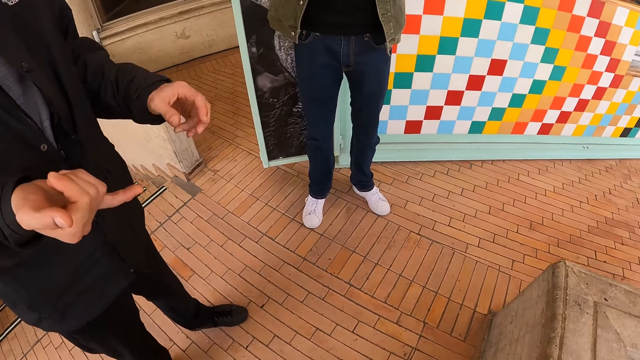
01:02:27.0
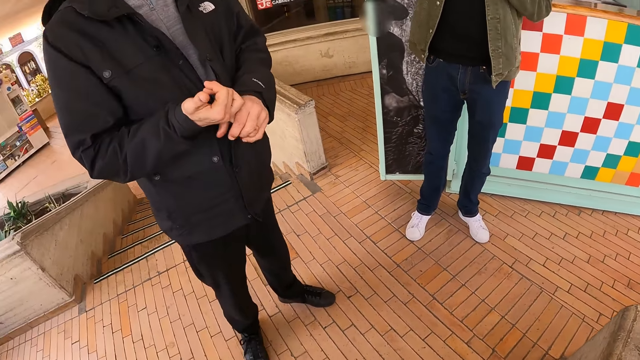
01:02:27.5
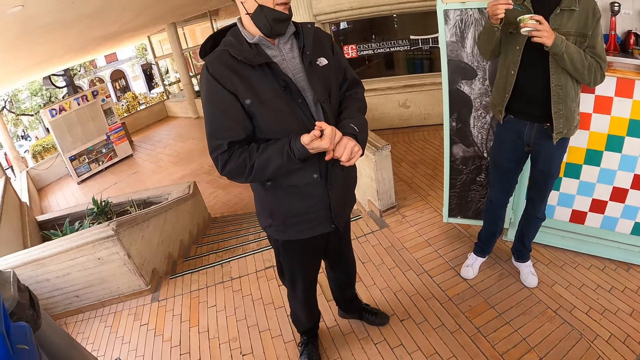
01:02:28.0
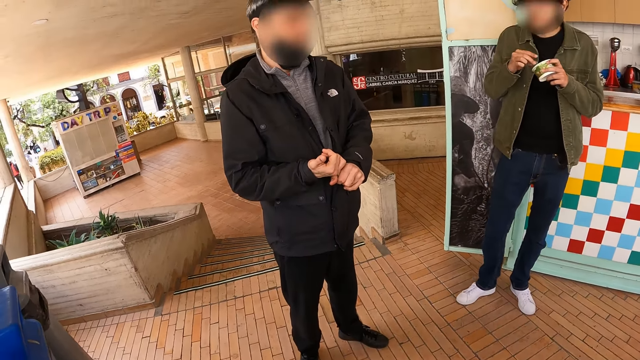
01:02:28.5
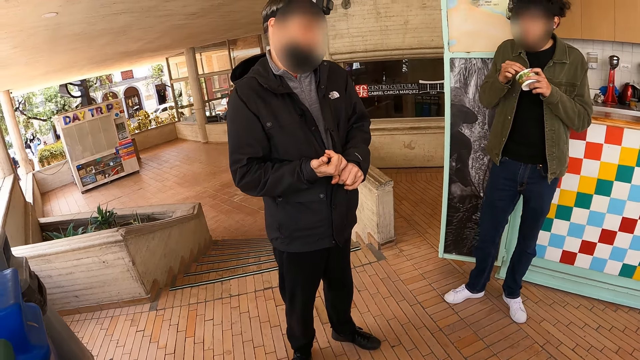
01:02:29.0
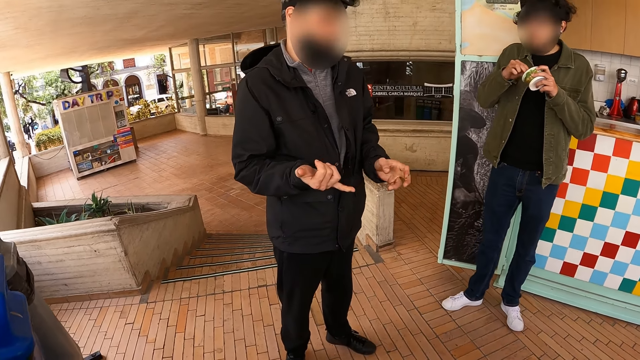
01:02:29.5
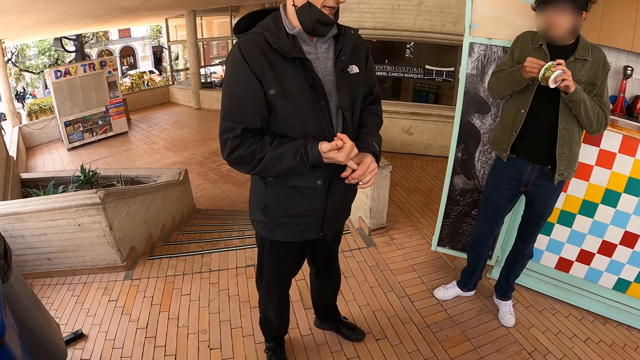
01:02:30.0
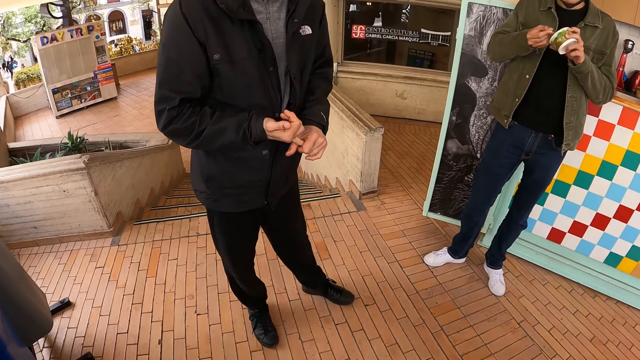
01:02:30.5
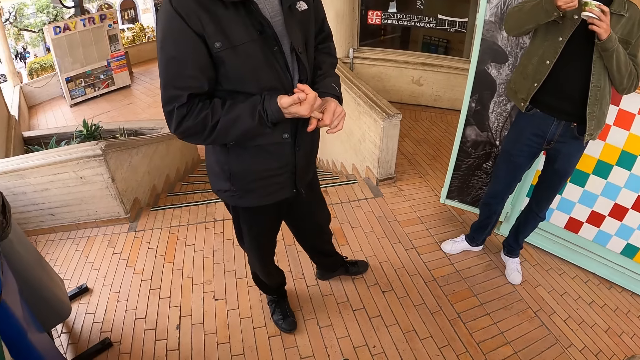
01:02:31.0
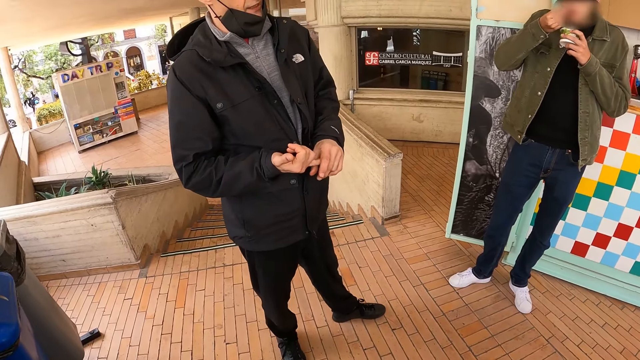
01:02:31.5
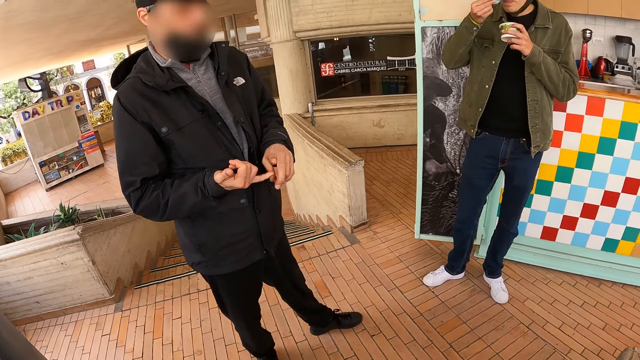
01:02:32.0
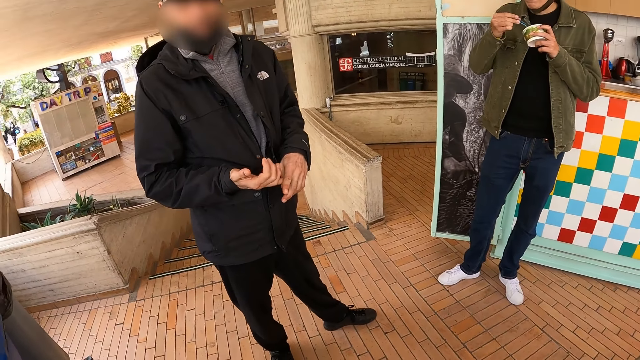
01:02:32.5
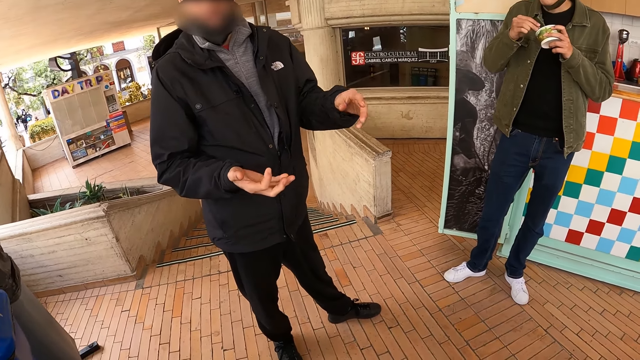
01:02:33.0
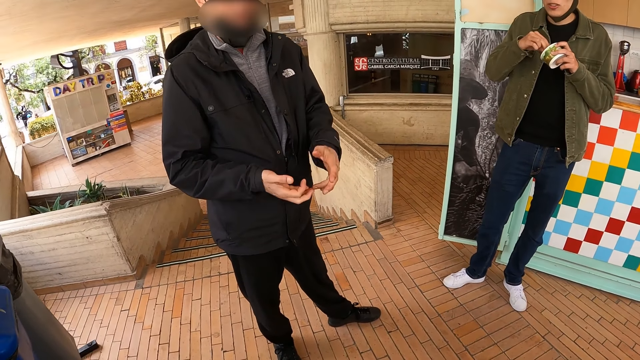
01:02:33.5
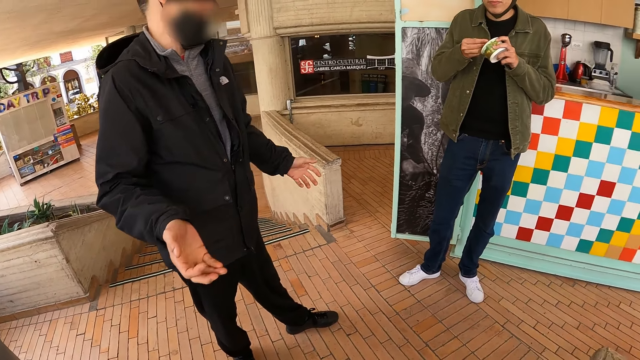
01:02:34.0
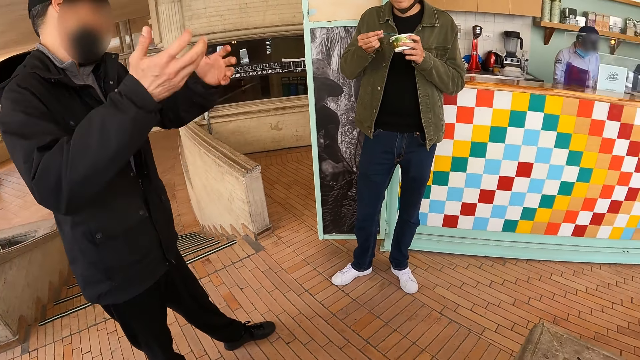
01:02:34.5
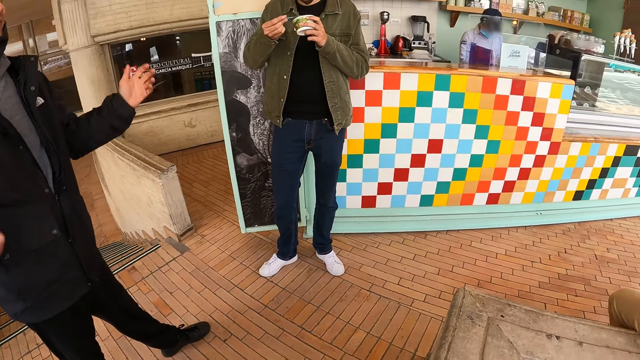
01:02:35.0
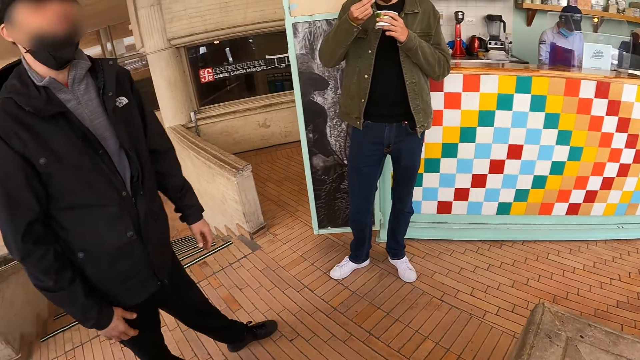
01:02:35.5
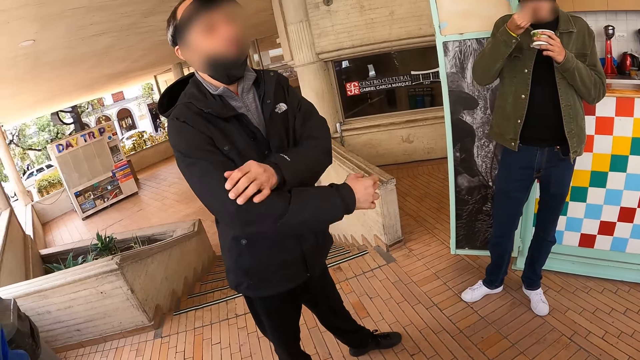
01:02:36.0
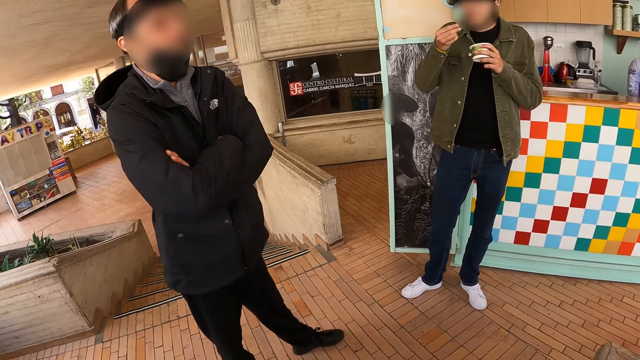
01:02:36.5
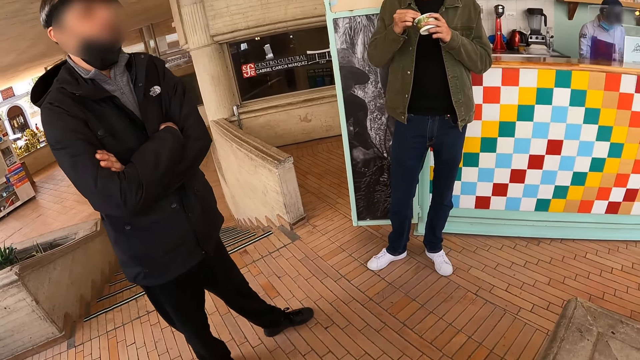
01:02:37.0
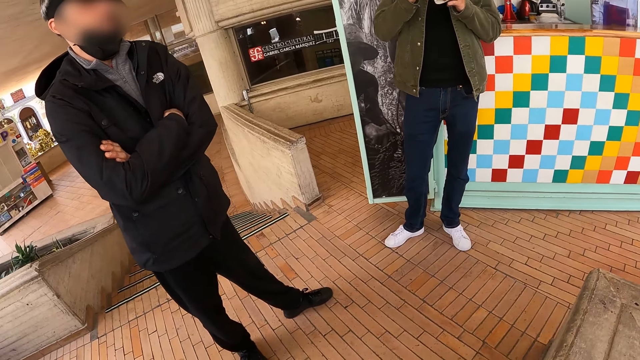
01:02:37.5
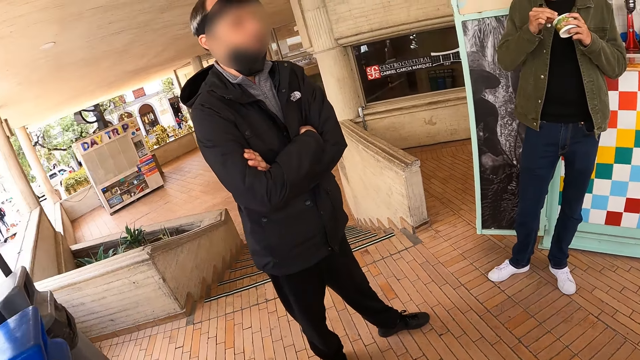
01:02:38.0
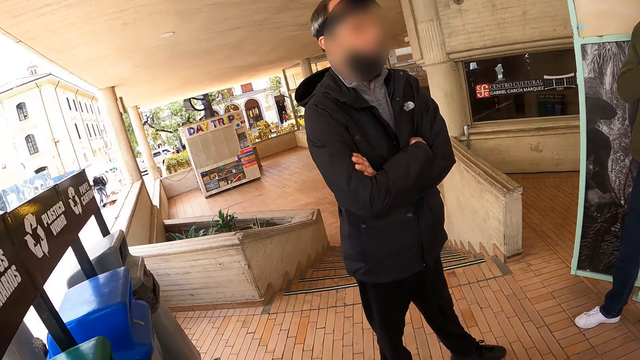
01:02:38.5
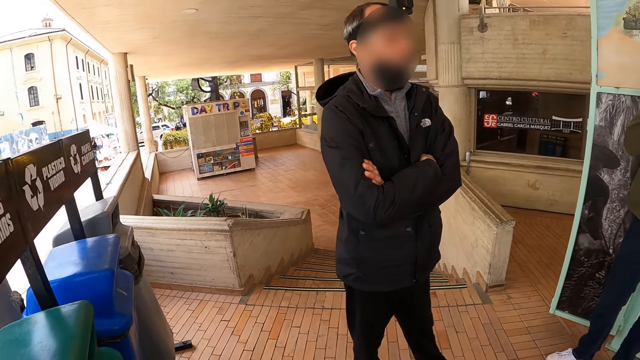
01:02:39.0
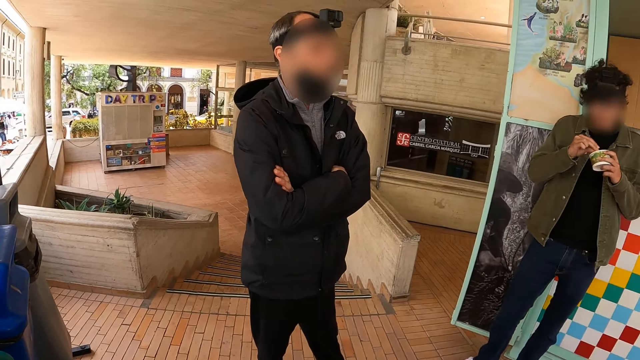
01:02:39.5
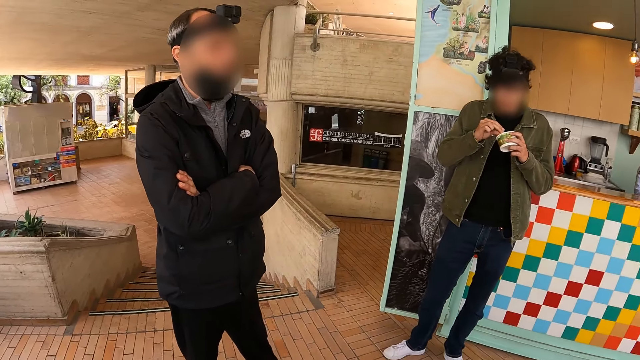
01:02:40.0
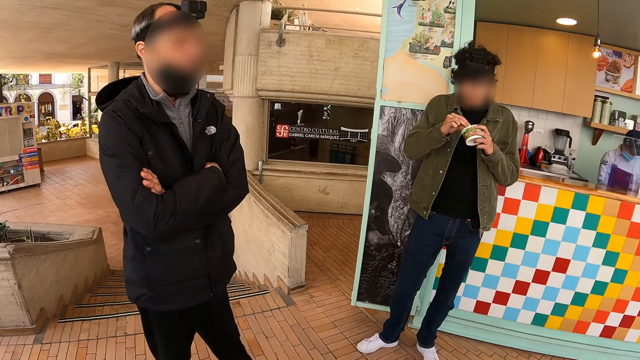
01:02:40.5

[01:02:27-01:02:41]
The camera wearer looks around. A man taps his right hand finger. The camera wearer looks around. The man taps his right hand finger. Another man eats something. The camera wearer looks around. The first man raises both hands. The camera wearer looks around. The first man folds his hands. The camera wearer looks around.

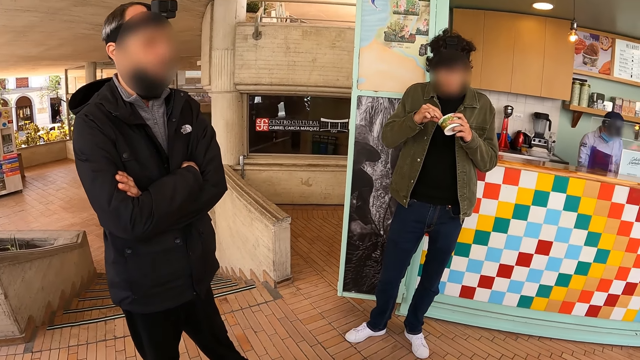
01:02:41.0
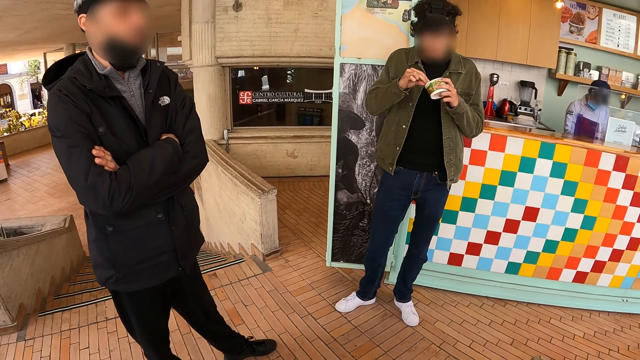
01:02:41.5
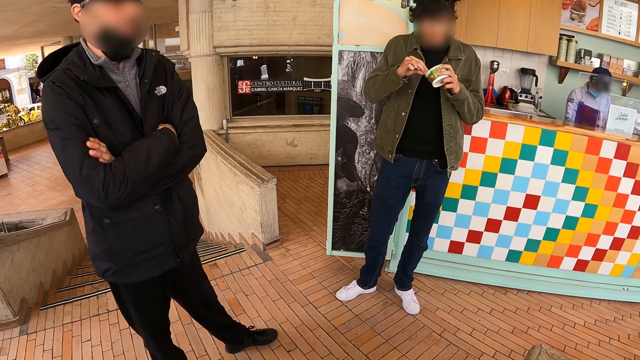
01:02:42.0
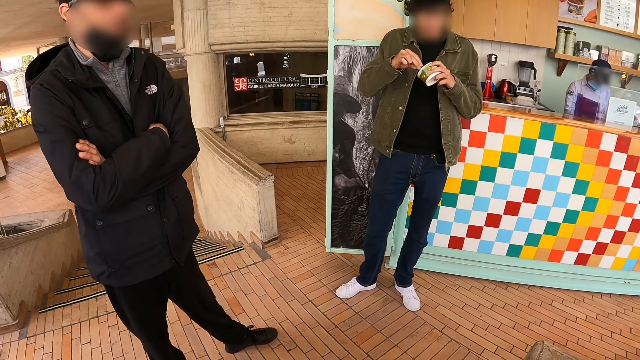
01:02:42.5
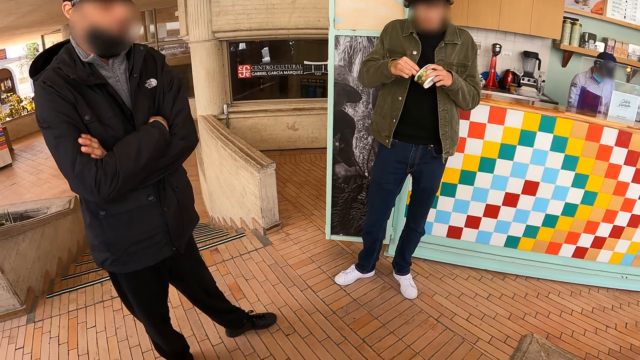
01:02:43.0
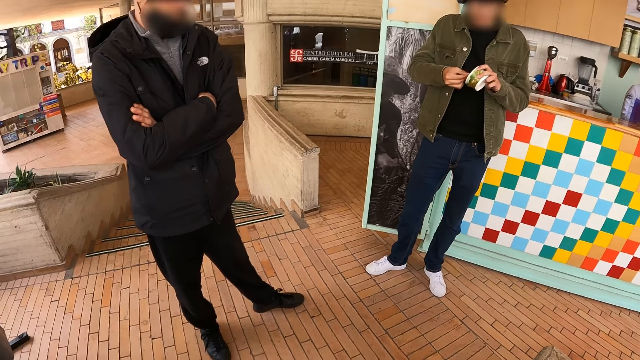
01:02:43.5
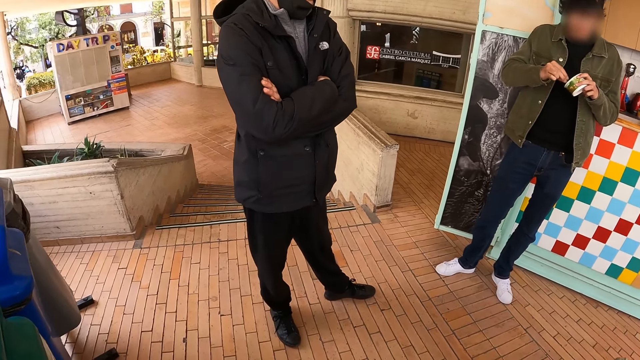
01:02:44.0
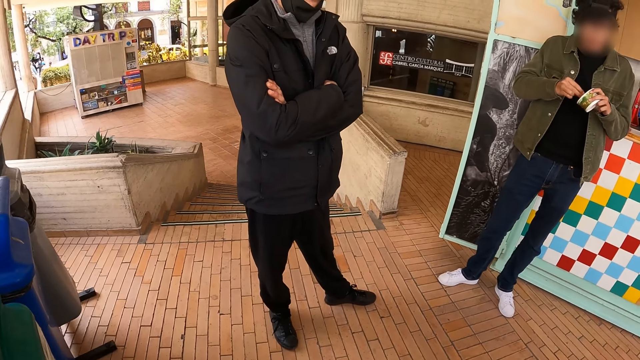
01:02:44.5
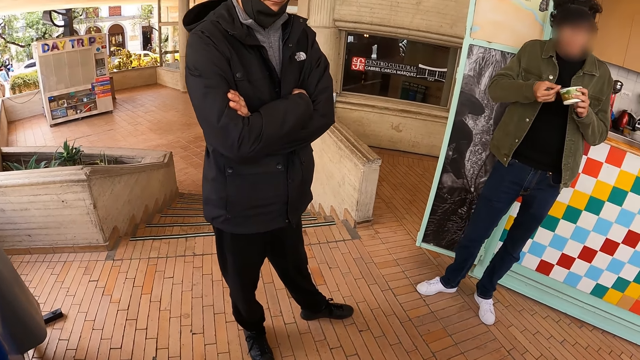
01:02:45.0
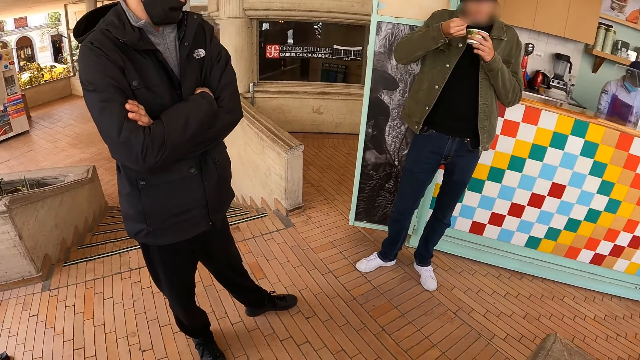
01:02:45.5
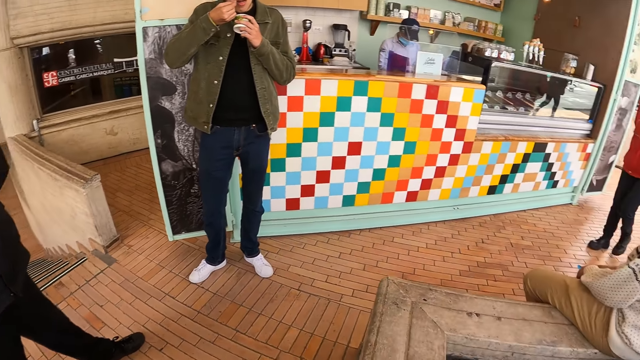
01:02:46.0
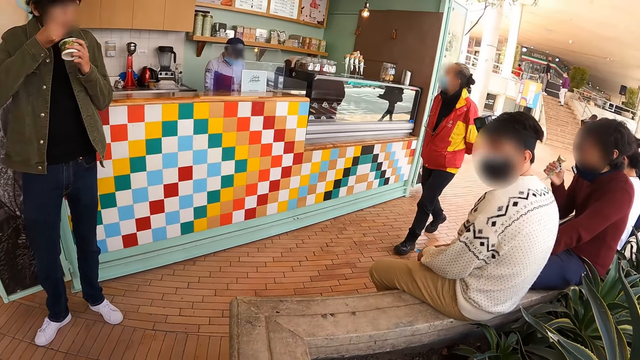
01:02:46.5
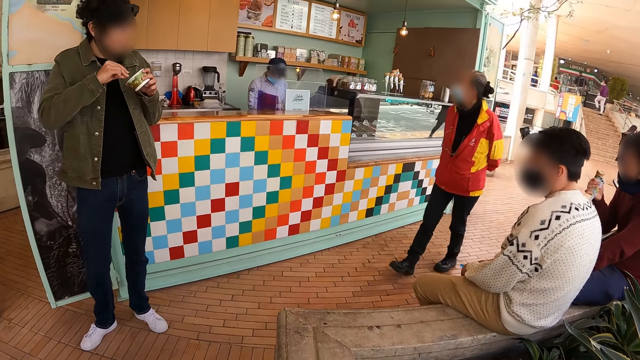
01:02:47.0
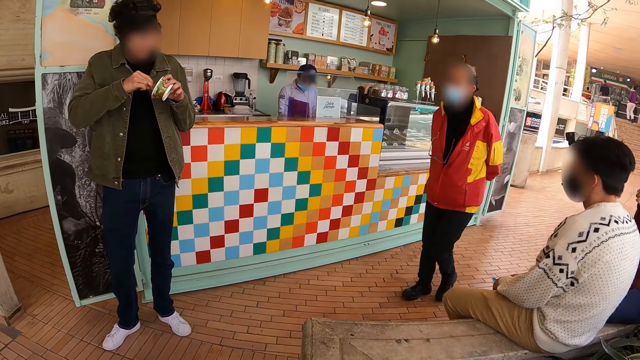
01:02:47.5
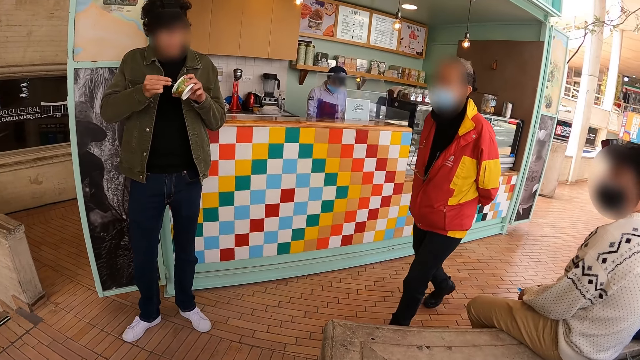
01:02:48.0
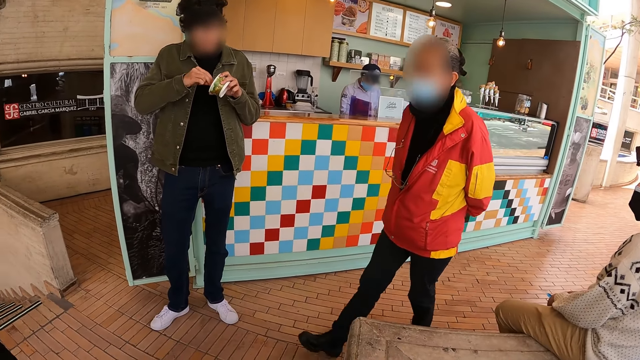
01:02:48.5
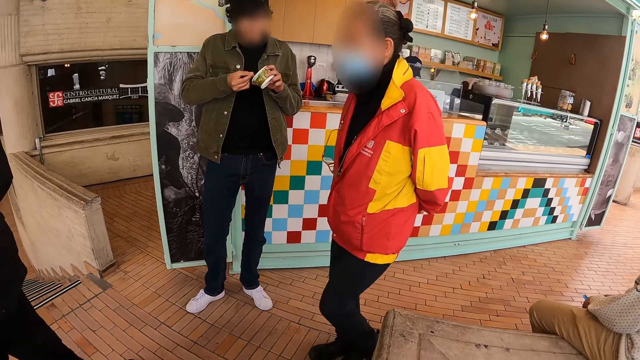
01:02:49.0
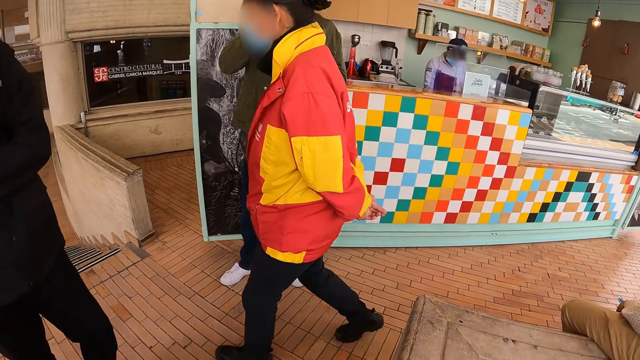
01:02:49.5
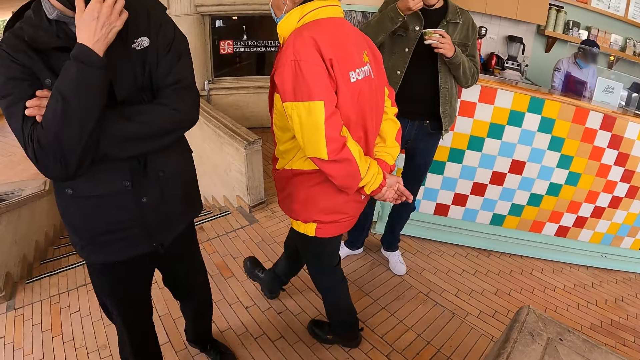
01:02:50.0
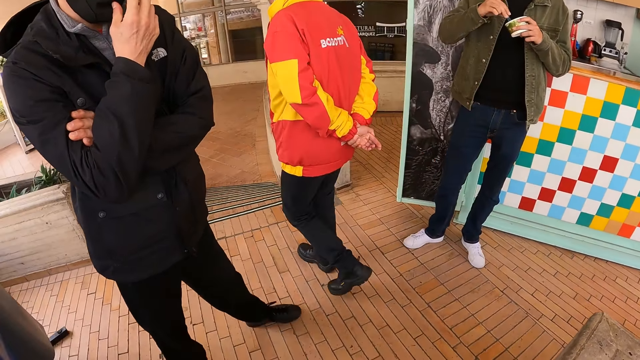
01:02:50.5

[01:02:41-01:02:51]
A man scoops food from the tin with a spoon. The camera wearer looks around. The man eats the food in the spoon. The camera wearer looks around. A woman walks around. The camera wearer looks around.
